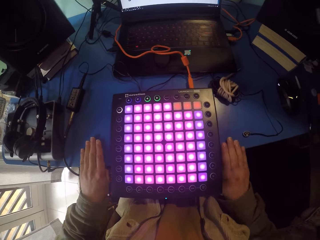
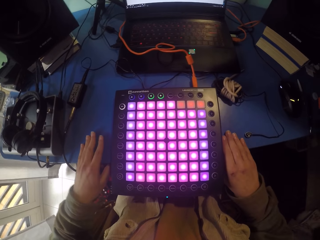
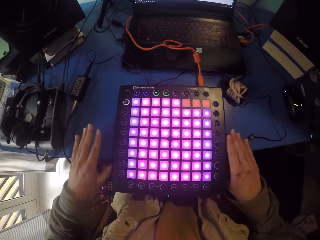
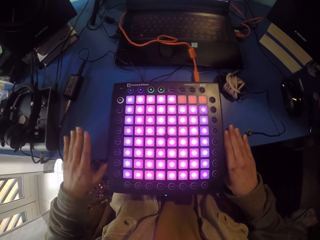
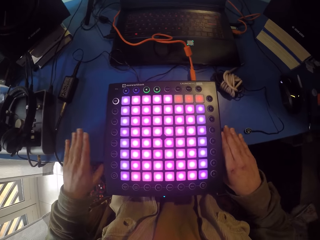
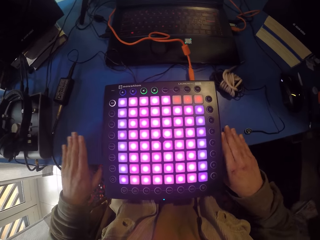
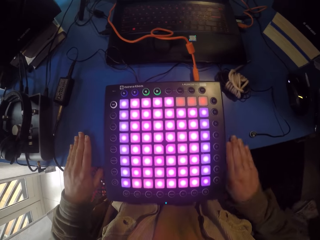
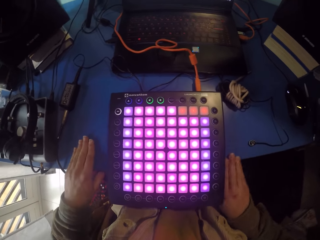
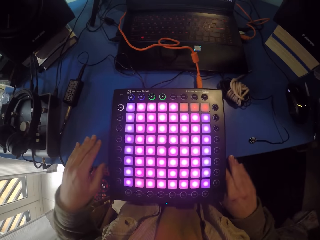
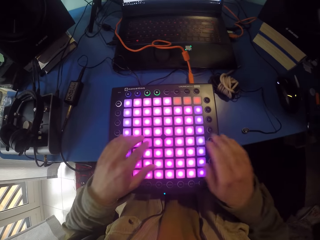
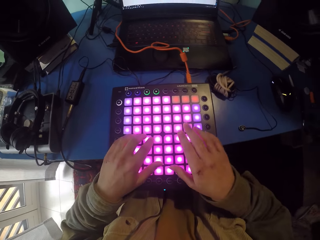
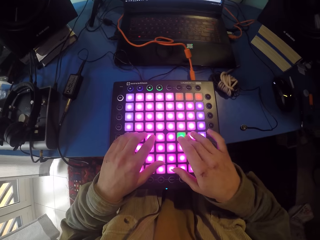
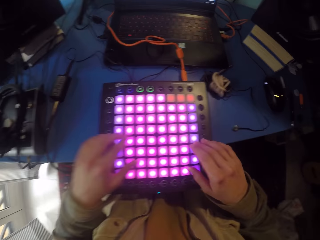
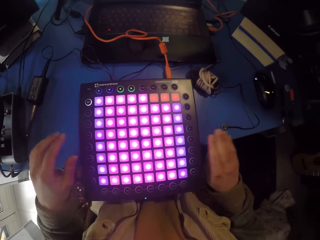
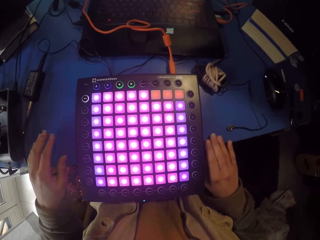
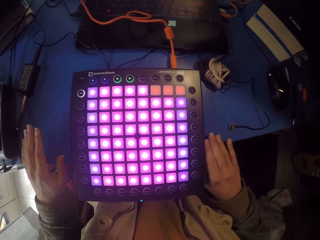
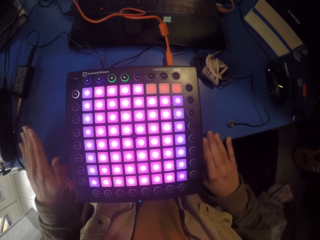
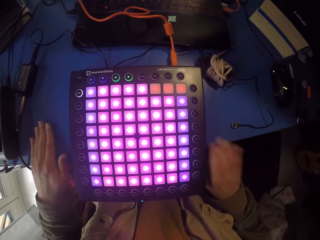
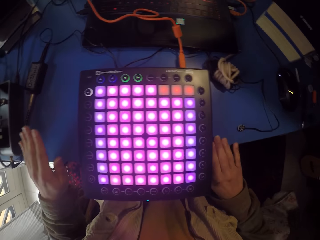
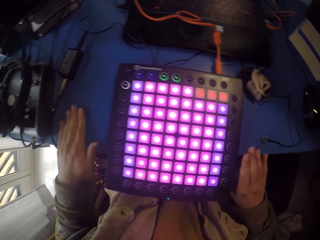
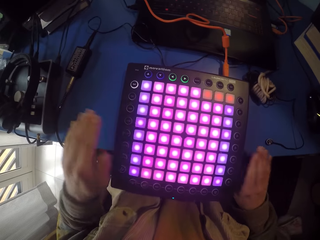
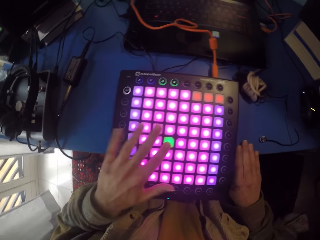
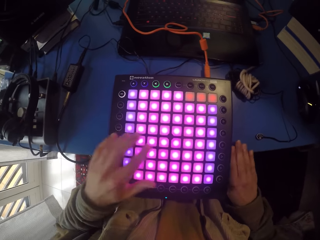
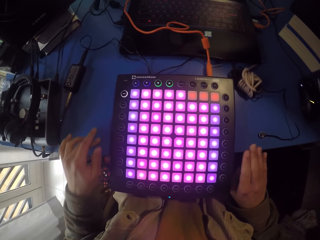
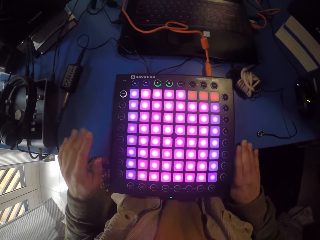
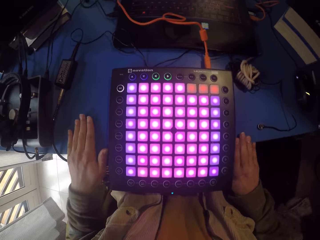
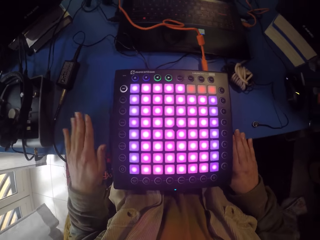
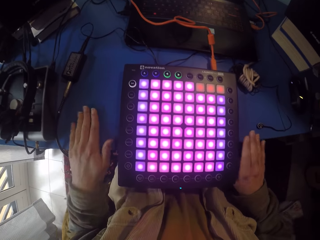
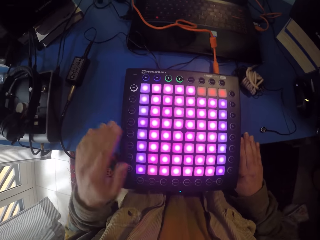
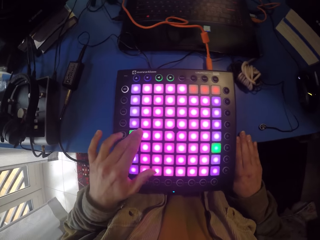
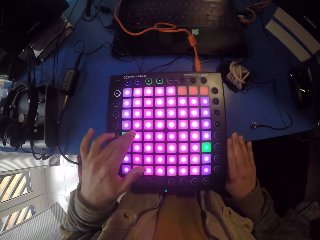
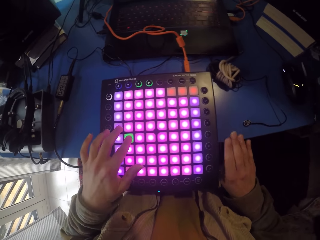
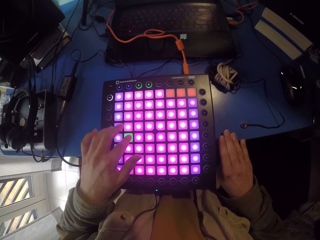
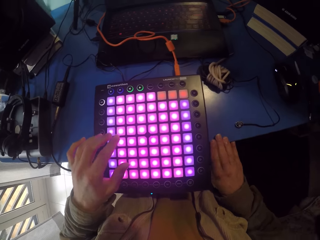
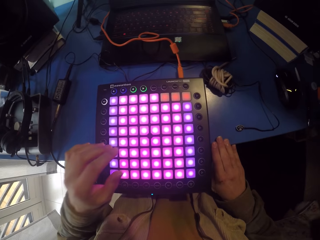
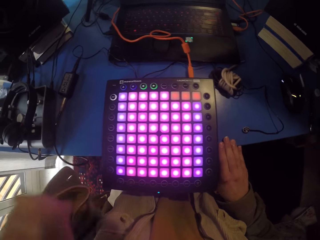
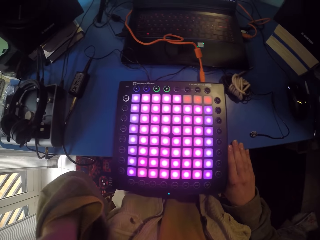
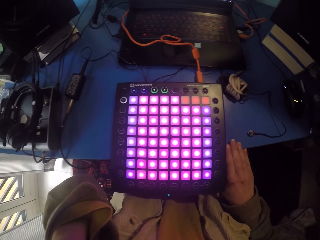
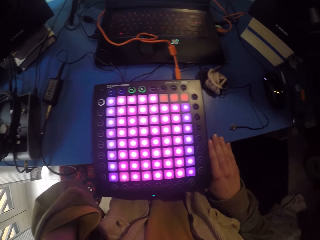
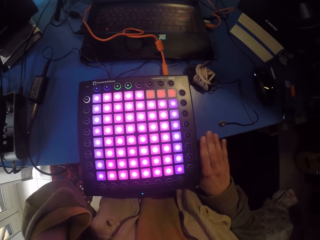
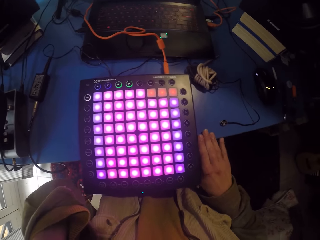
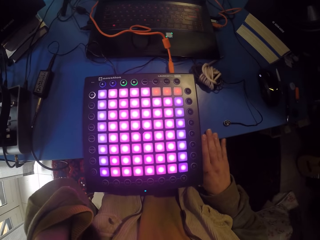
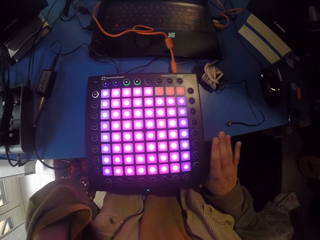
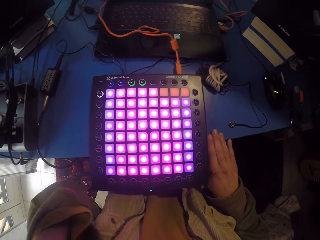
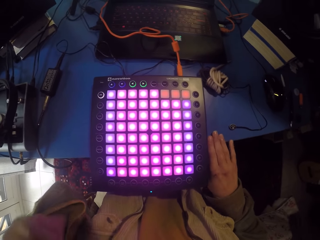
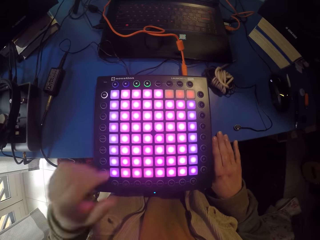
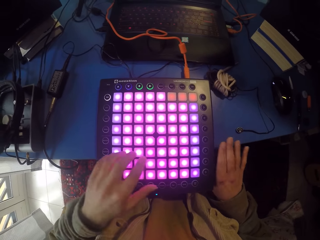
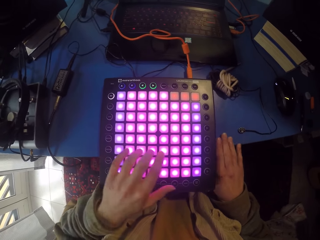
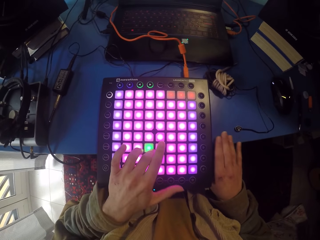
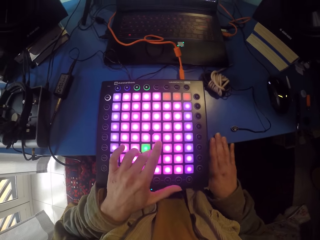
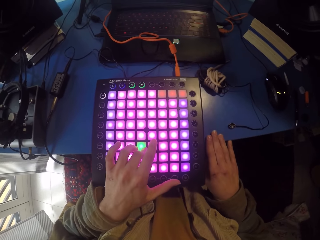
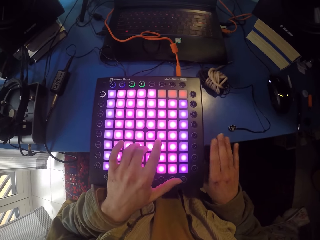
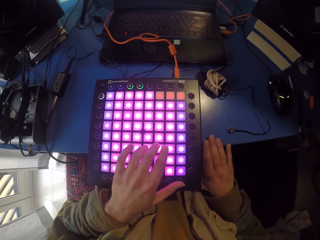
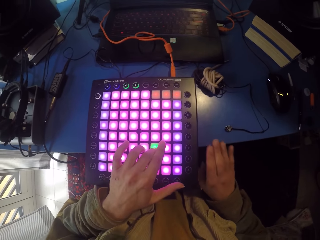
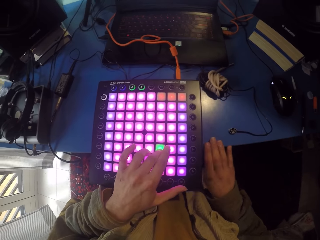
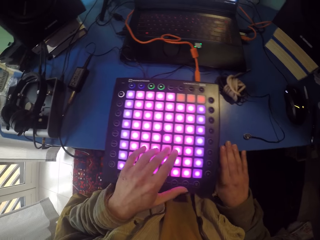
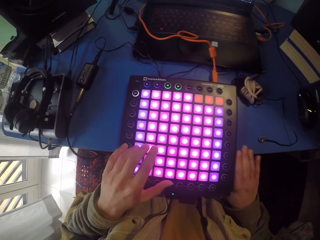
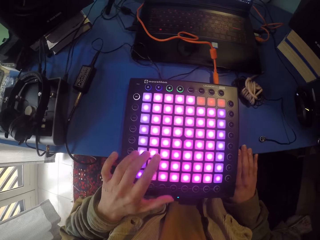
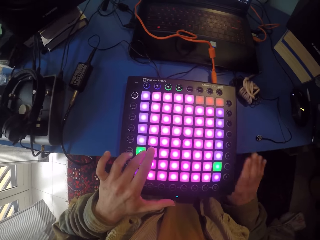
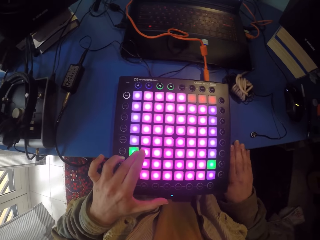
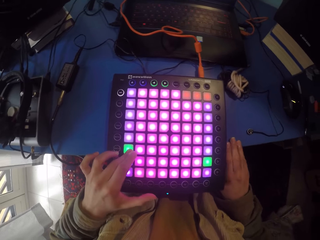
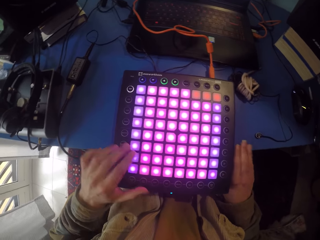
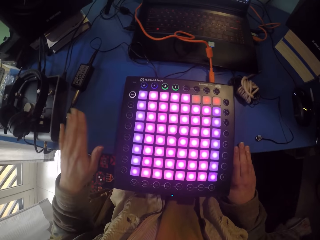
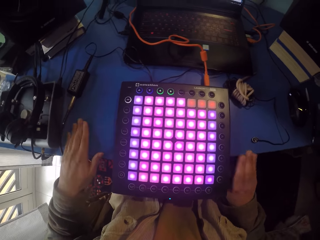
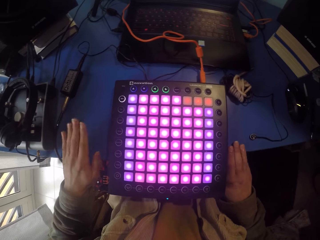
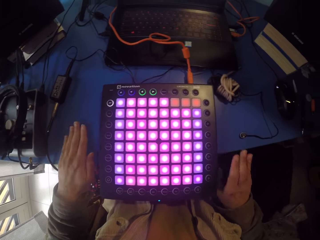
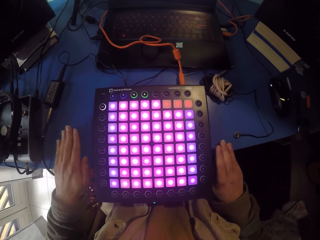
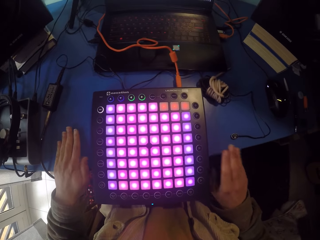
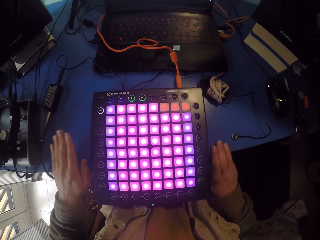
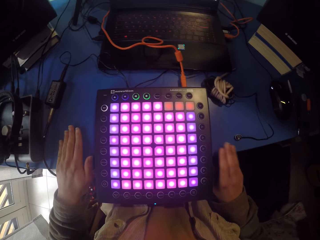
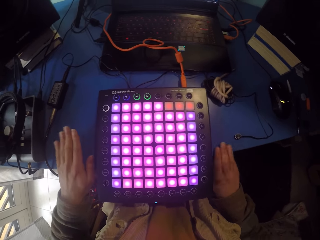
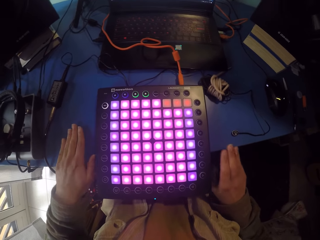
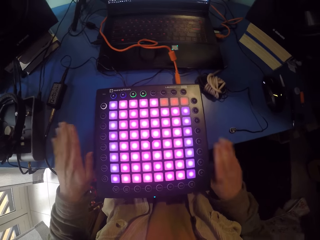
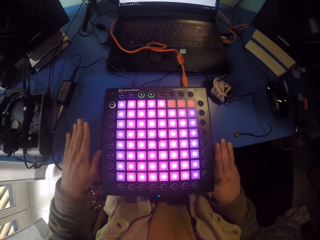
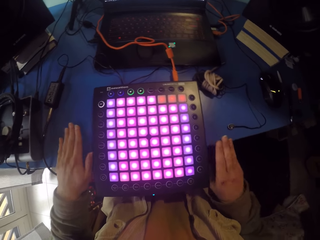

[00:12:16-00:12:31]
The camera wearer touches the launchpad or piano with both hands. They hit the table with both hands. They touch the launchpad with the left hand. They raise the hand. They scratch the head. They tap the table. They press the piano while tapping the table. They hit the table with both hands.

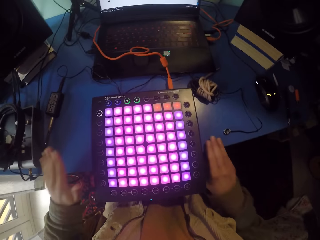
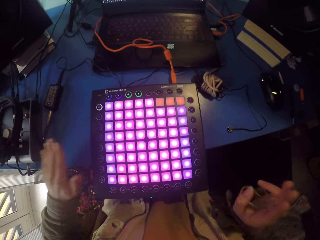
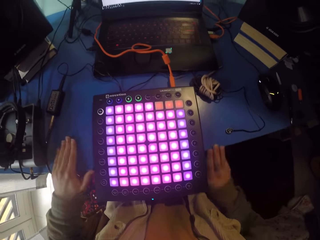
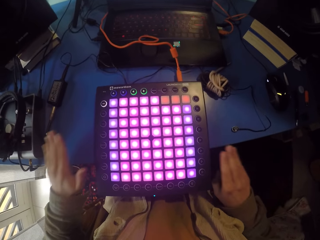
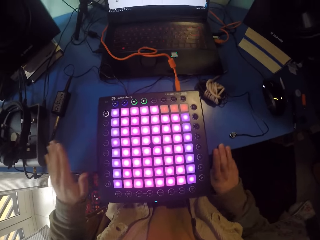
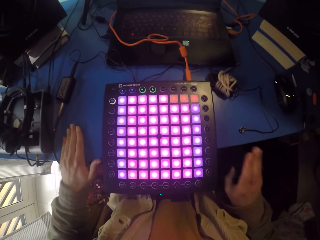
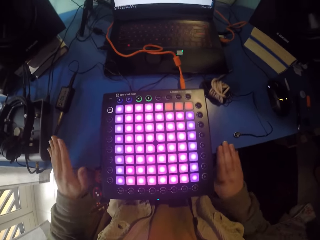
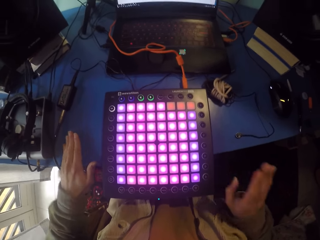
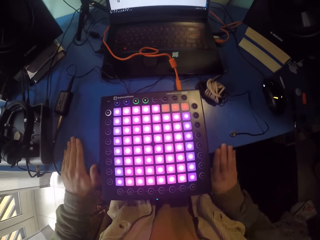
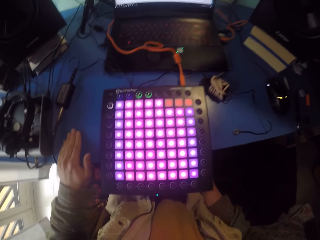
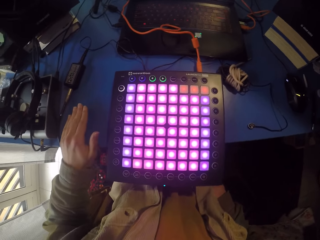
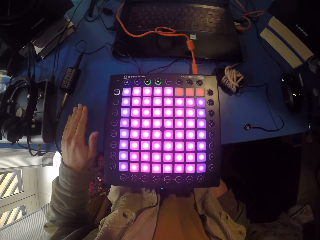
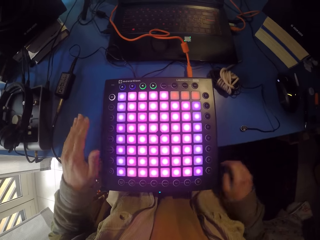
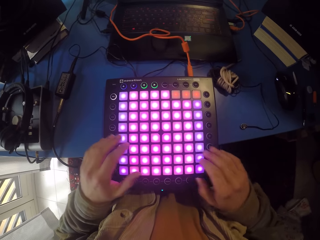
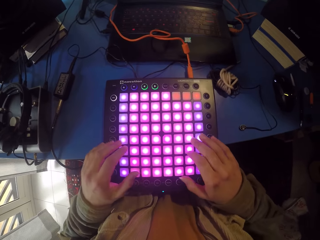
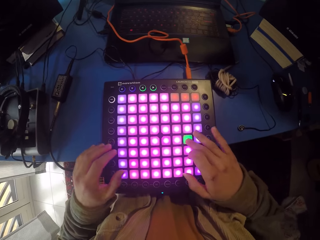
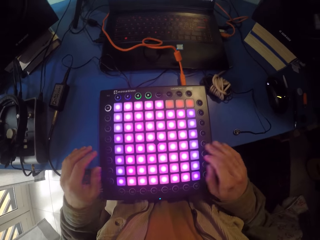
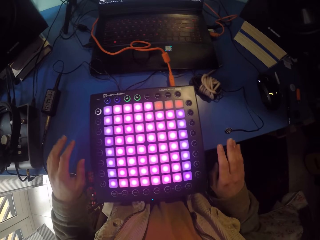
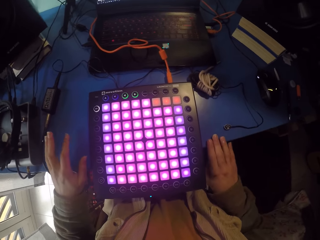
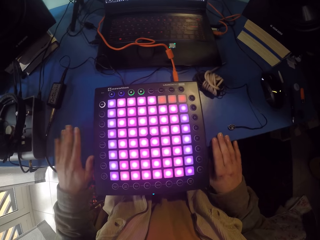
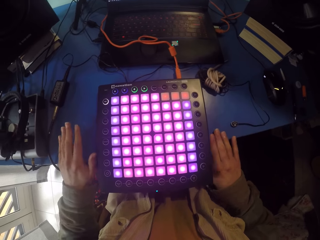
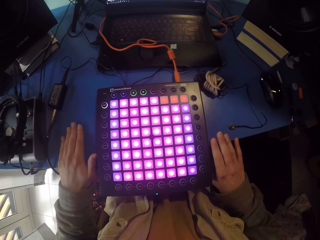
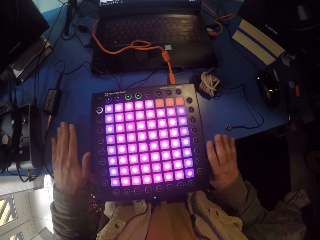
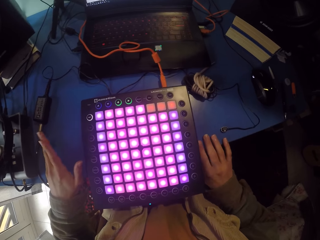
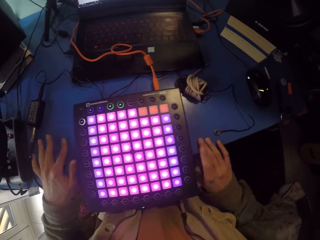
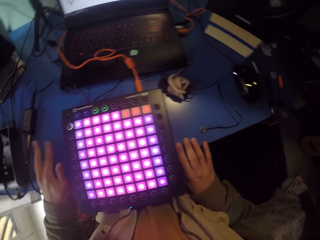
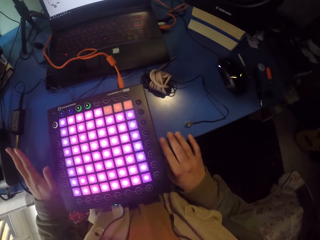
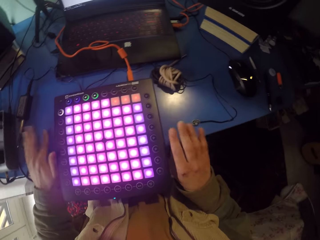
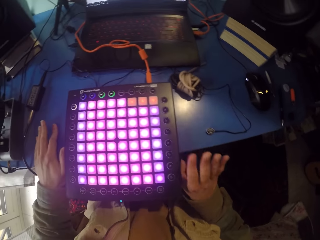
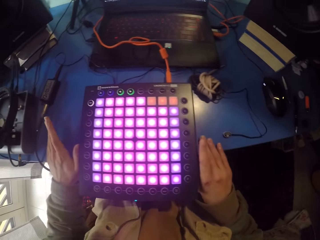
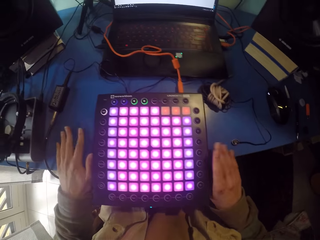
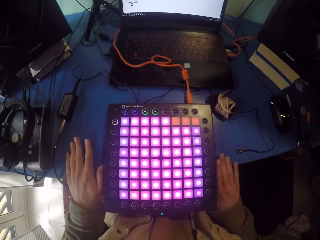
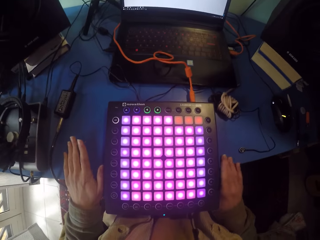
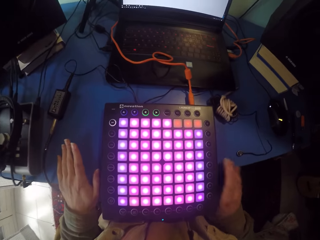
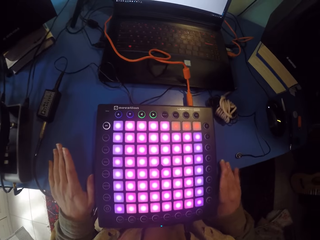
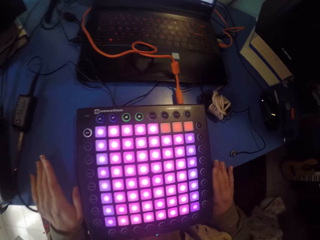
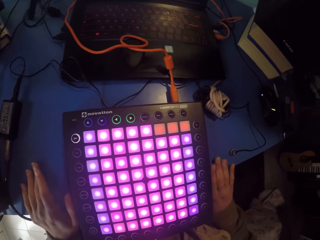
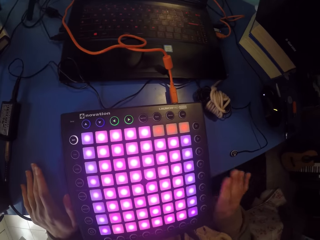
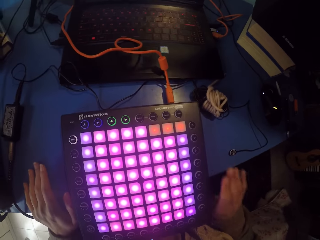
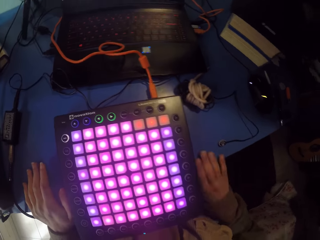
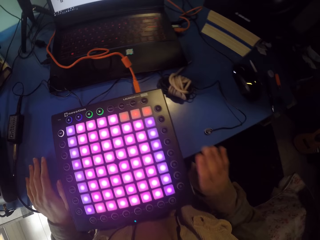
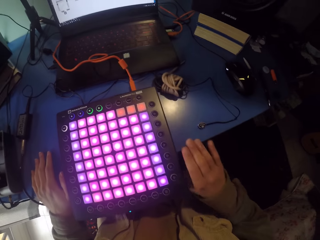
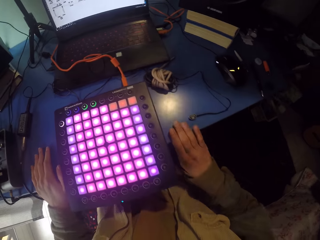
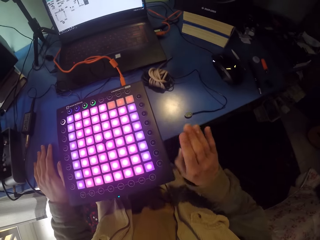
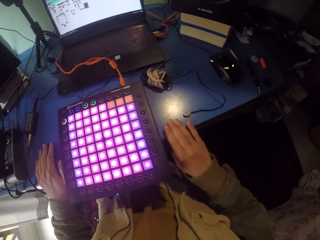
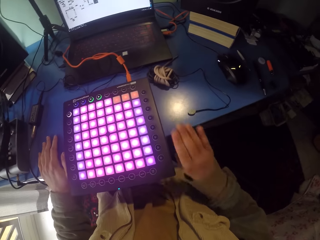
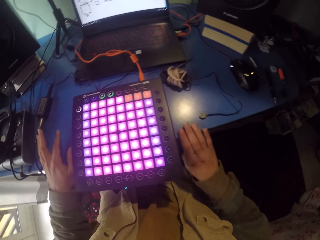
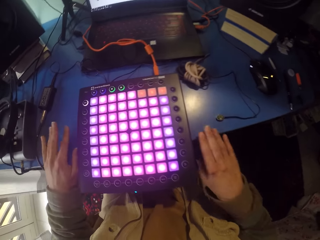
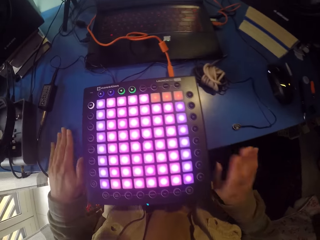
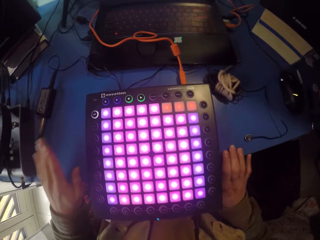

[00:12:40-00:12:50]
The camera wearer scratches. They touch the launchpad with both hands. They hit the table with both hands. They tap the table with both hands.
